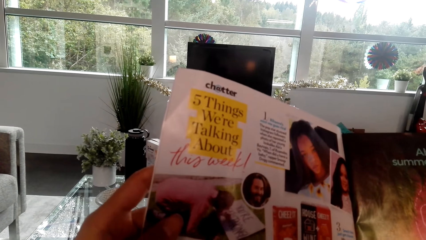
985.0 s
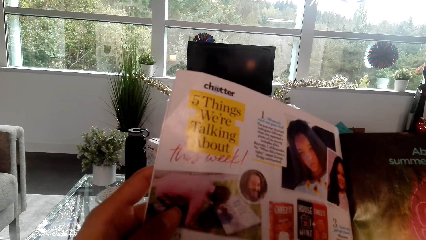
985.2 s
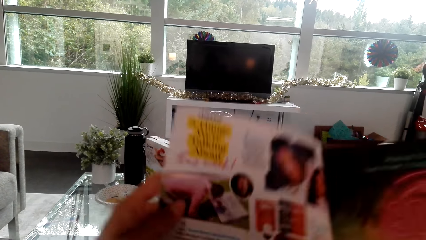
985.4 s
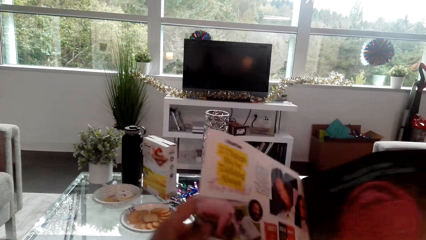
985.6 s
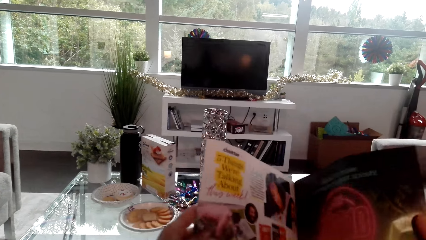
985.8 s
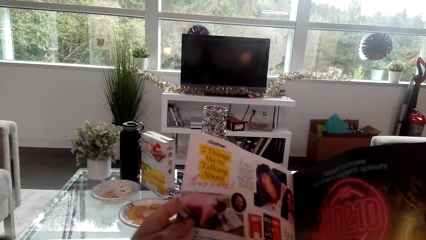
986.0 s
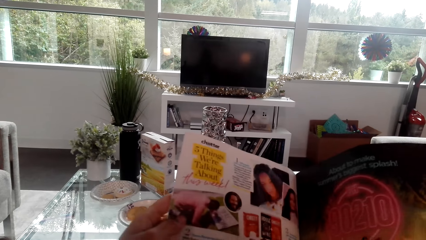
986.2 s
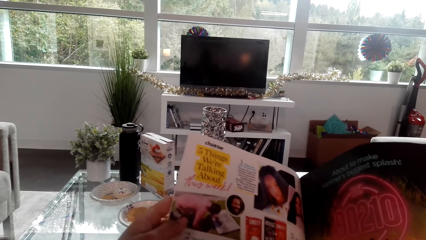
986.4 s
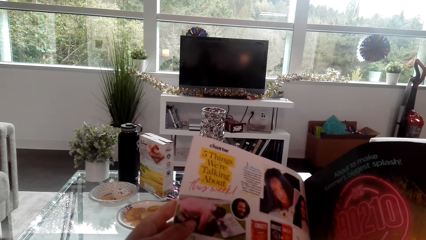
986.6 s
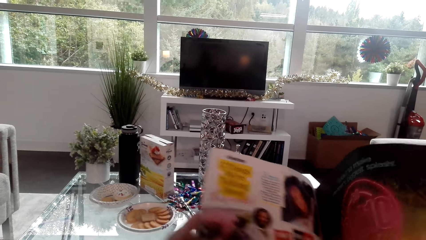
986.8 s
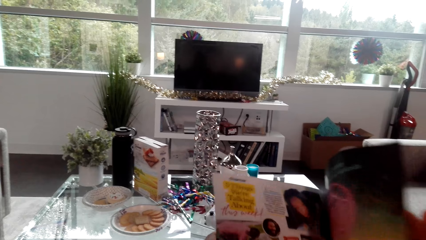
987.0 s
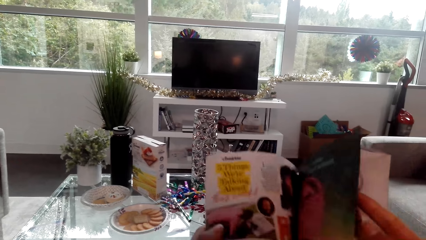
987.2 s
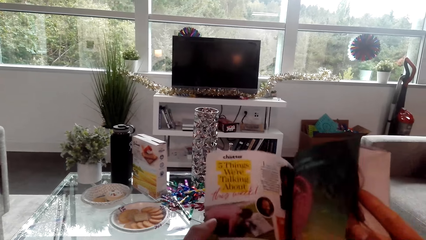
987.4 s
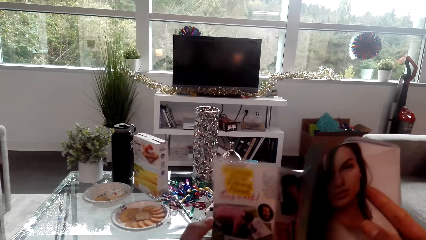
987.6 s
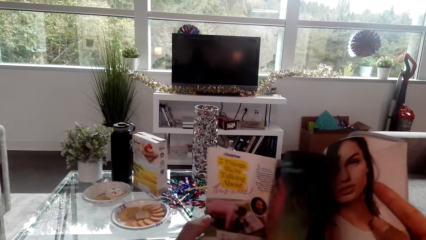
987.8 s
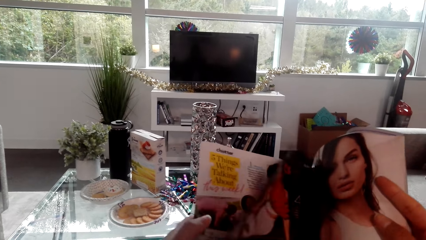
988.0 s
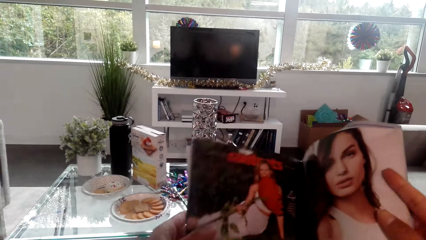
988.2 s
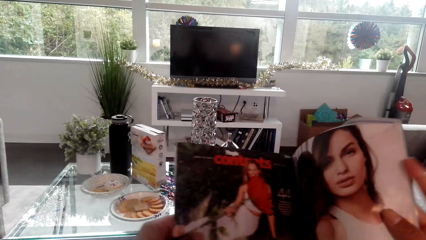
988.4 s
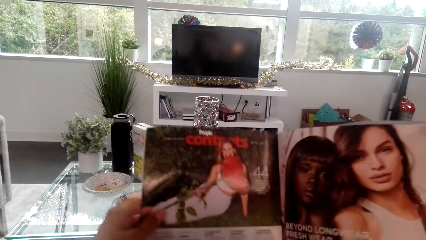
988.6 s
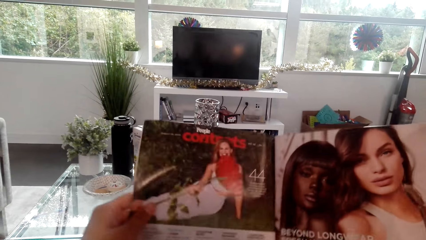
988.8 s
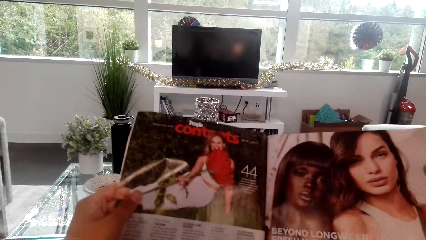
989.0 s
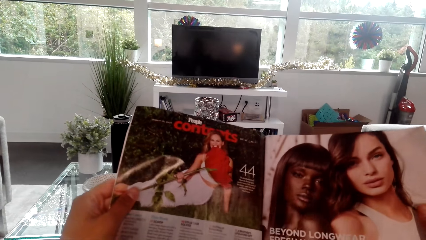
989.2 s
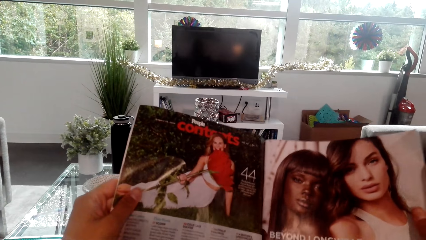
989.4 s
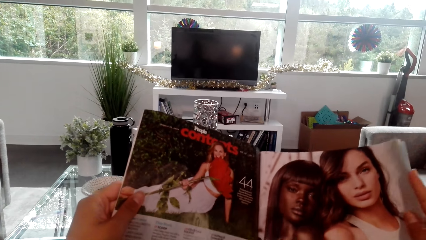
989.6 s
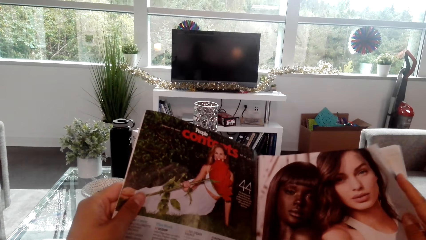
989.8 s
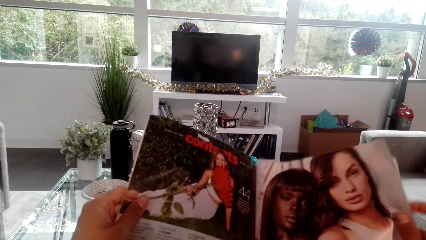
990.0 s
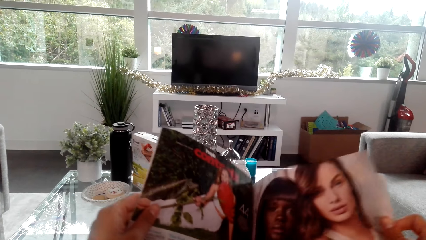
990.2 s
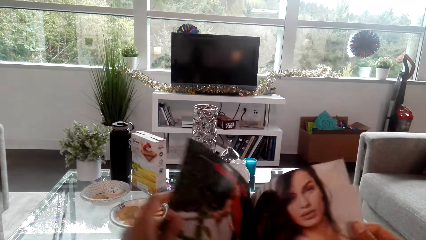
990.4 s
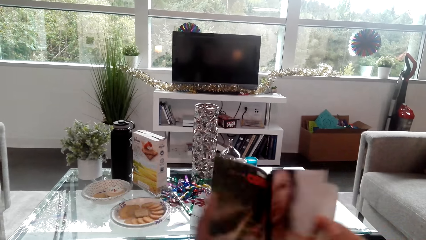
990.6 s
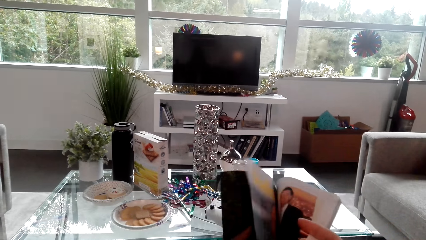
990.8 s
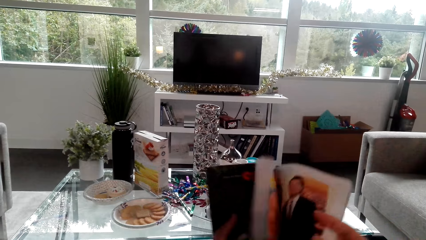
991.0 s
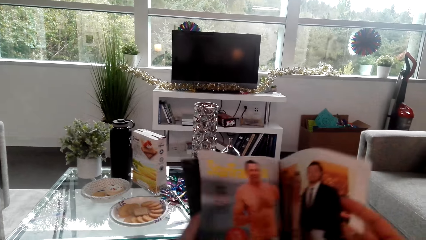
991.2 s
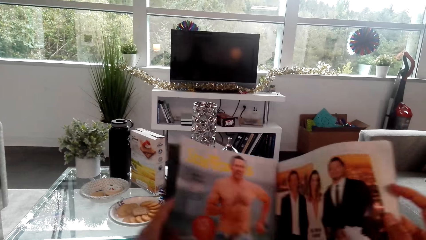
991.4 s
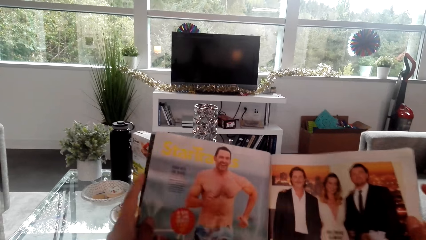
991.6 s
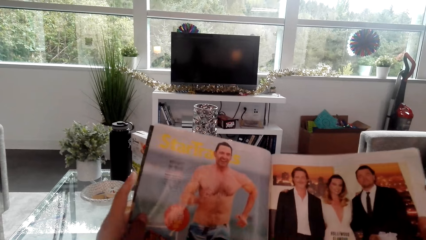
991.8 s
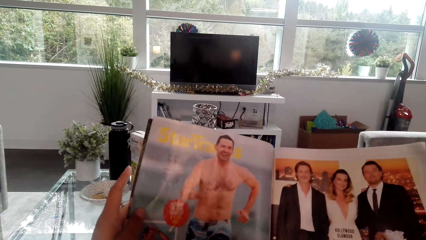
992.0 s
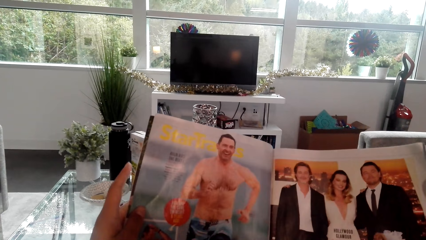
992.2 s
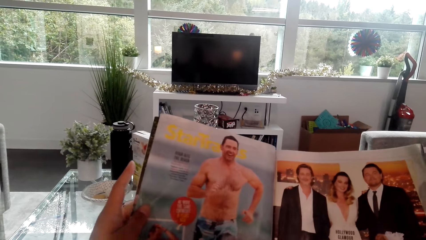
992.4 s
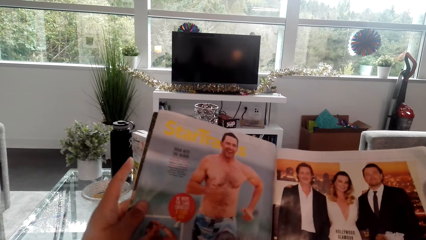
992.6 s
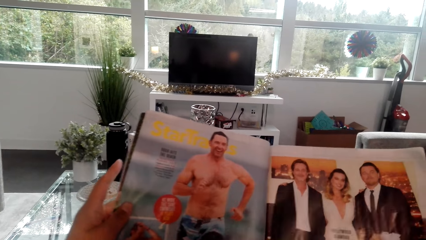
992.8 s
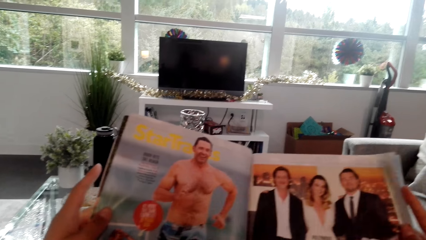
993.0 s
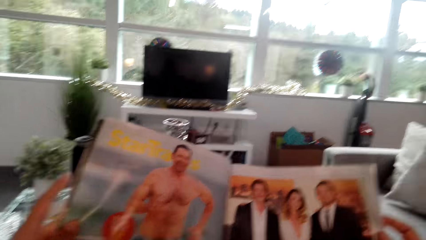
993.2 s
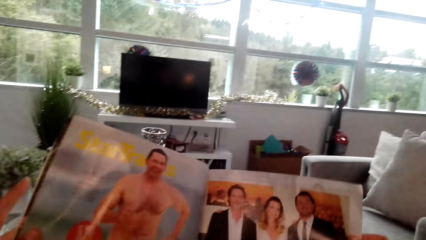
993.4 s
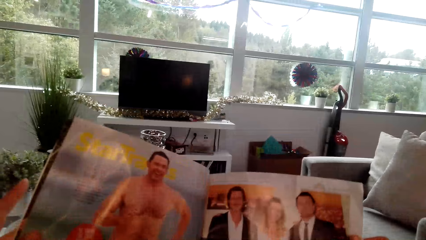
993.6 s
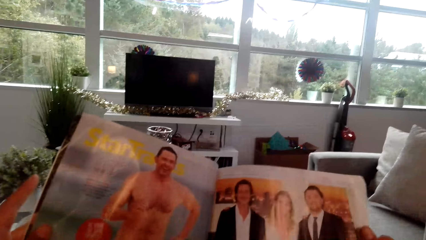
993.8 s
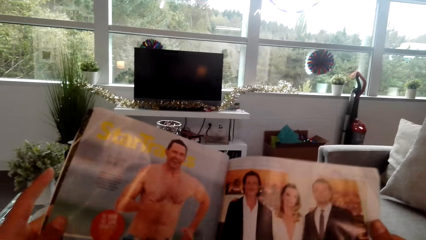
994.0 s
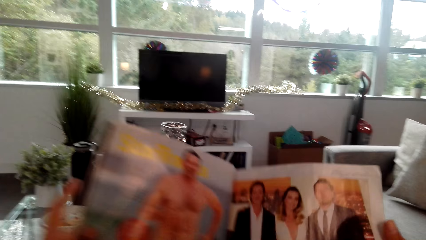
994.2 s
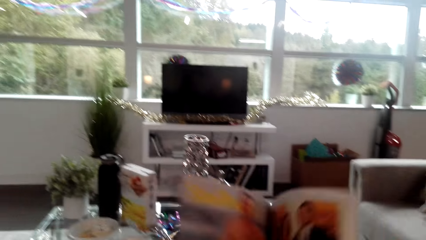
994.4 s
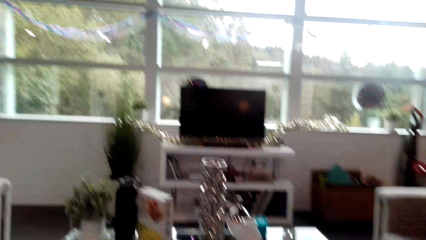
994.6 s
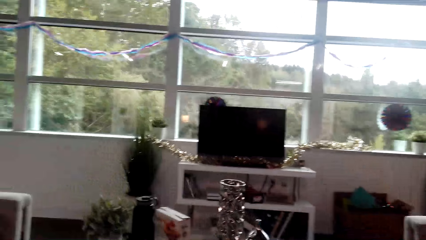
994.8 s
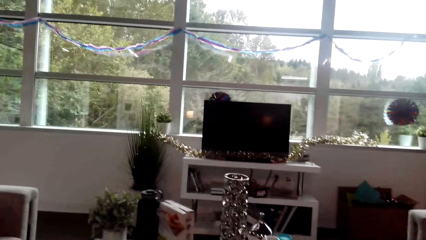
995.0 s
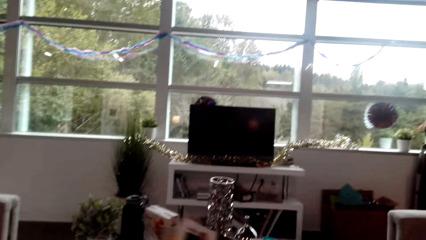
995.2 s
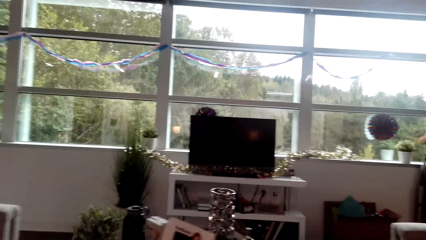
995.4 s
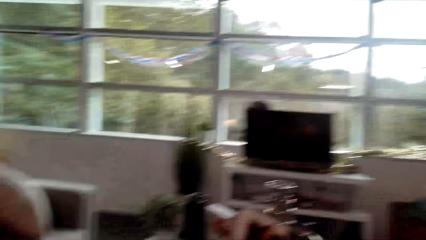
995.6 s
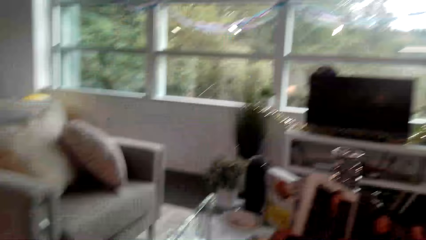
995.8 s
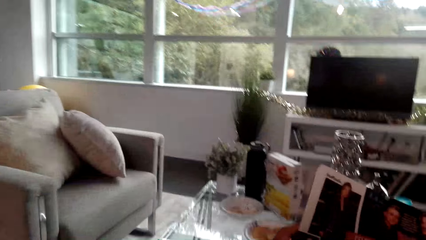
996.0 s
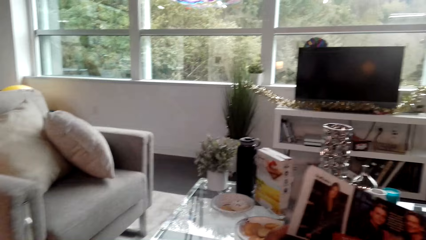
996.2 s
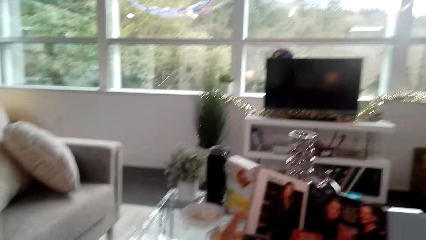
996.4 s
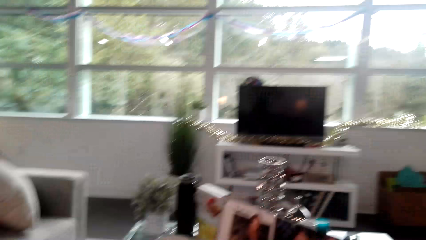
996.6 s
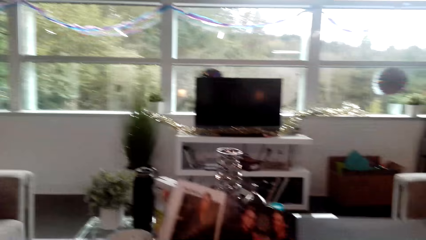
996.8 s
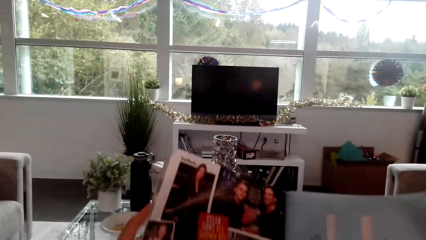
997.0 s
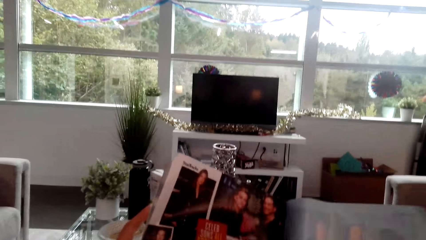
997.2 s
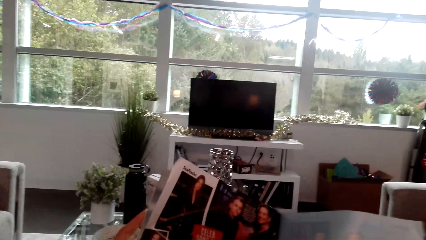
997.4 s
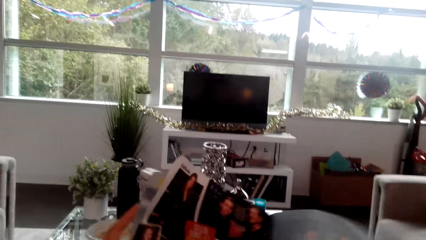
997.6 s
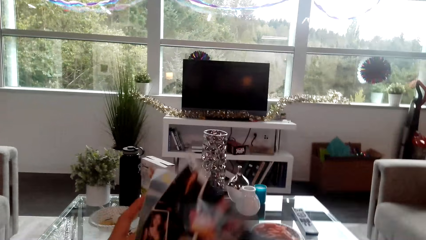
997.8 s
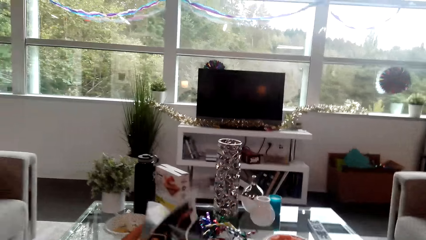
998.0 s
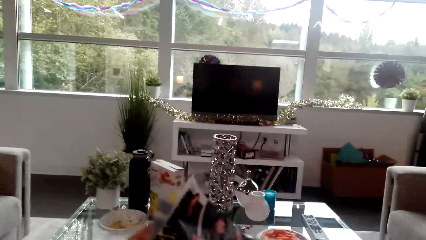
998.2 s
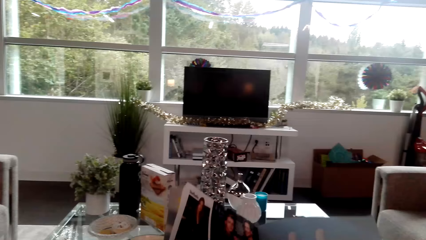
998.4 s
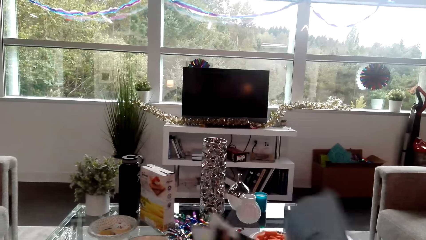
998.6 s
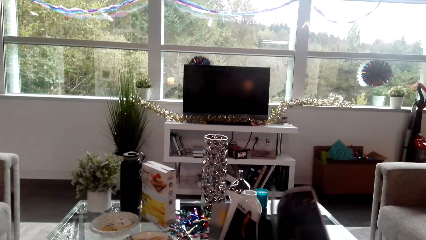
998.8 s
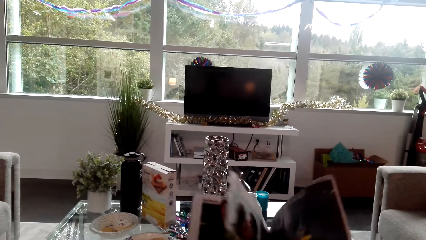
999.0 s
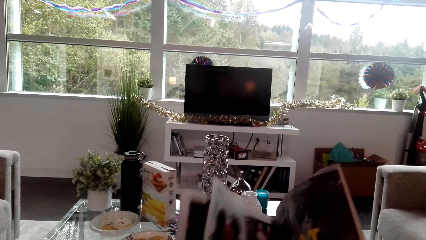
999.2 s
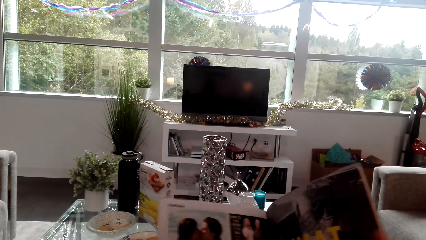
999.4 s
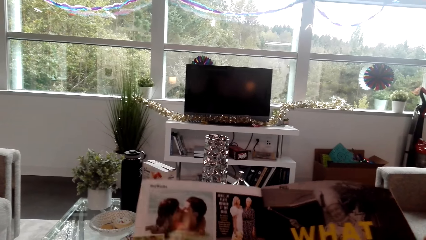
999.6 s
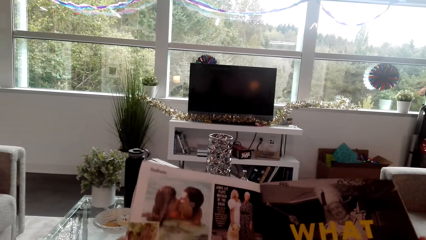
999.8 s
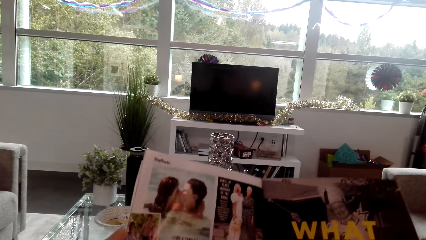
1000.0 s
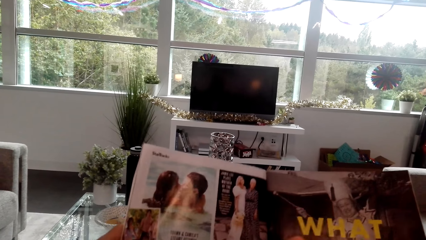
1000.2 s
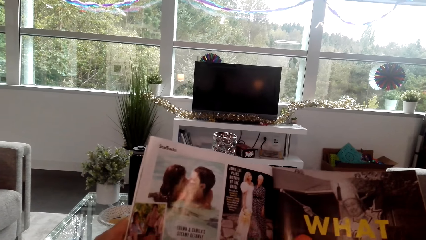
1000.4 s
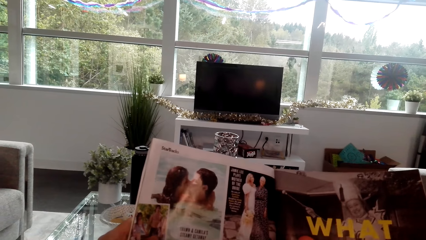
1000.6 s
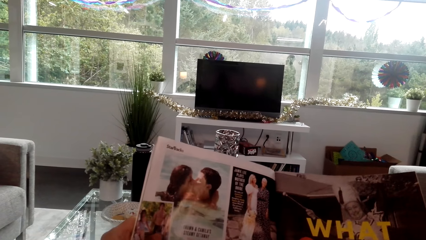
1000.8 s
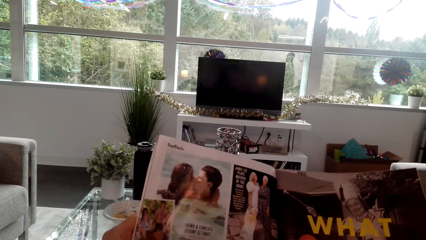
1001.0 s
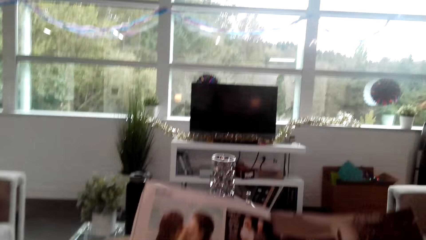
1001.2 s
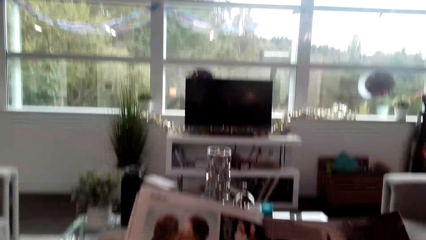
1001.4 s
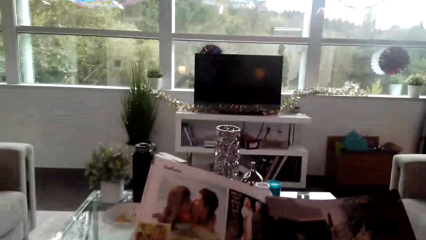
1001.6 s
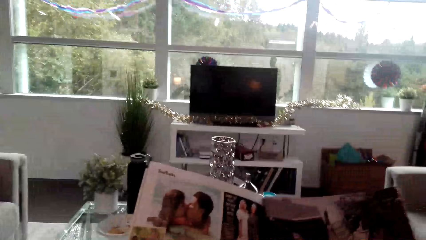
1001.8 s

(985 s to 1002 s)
The camera wearer opens the magazine page. They open the magazine page again.
